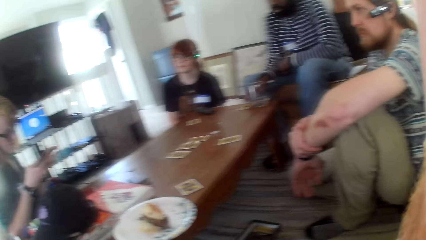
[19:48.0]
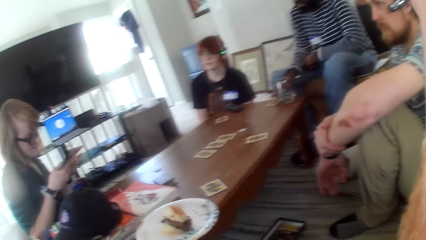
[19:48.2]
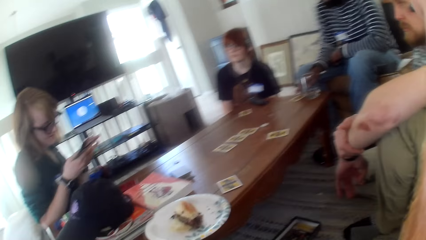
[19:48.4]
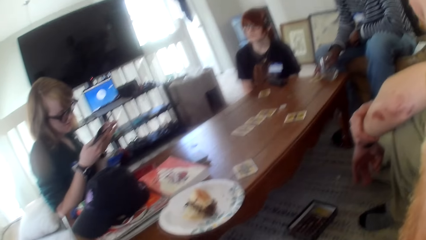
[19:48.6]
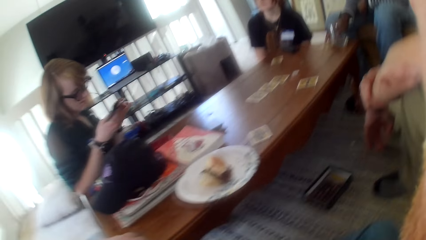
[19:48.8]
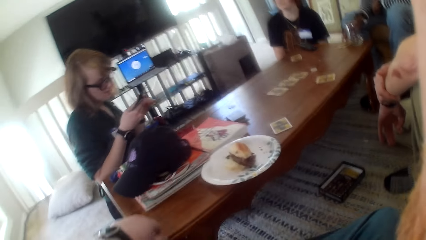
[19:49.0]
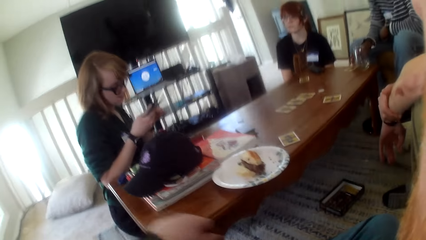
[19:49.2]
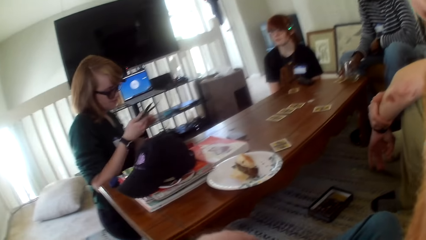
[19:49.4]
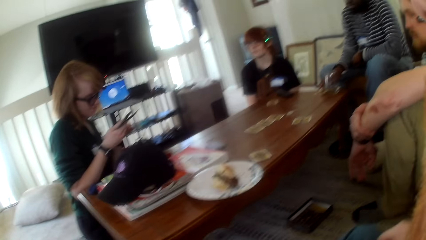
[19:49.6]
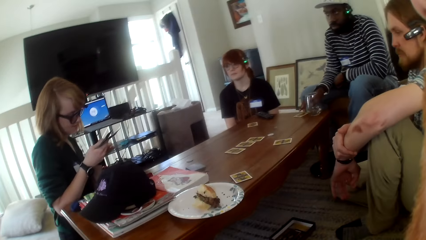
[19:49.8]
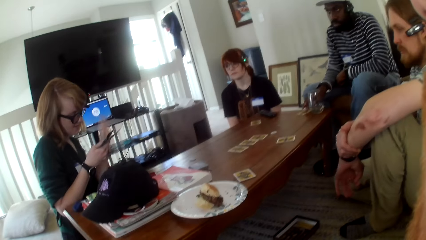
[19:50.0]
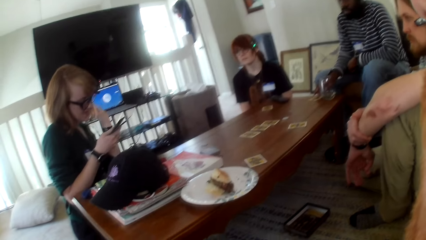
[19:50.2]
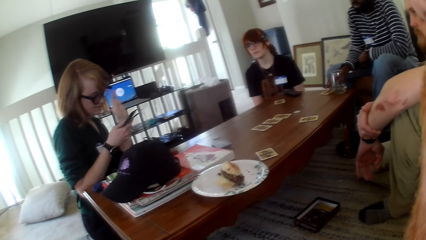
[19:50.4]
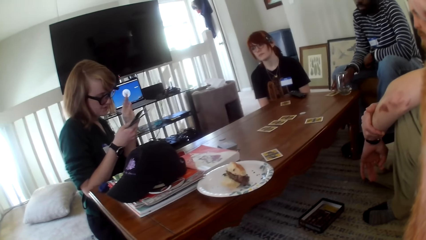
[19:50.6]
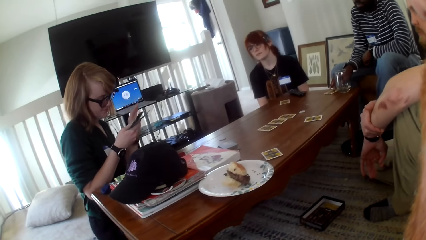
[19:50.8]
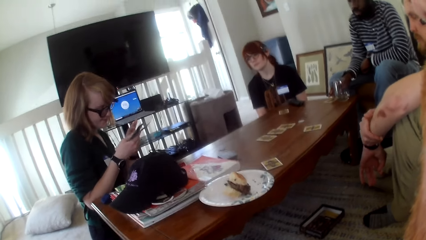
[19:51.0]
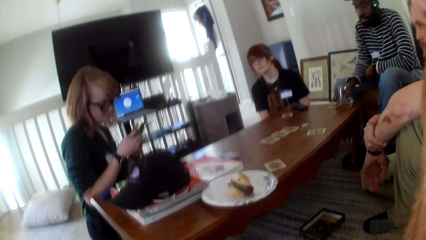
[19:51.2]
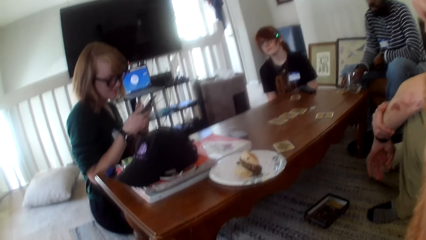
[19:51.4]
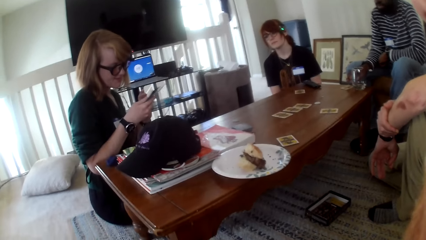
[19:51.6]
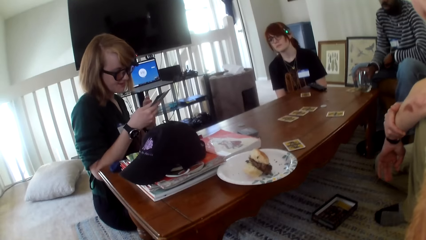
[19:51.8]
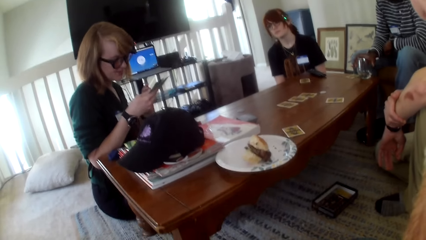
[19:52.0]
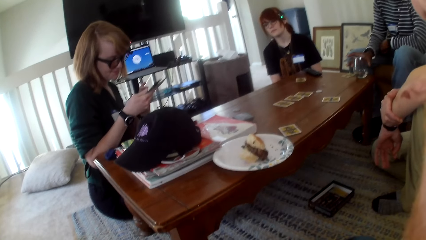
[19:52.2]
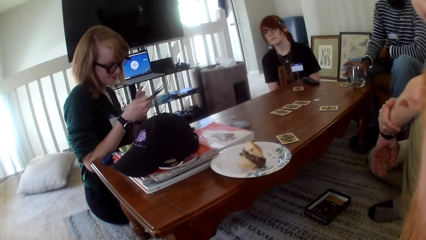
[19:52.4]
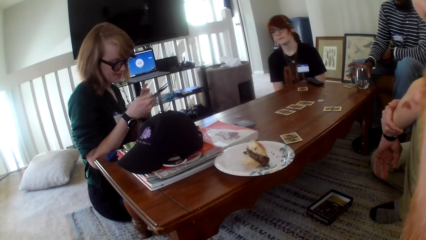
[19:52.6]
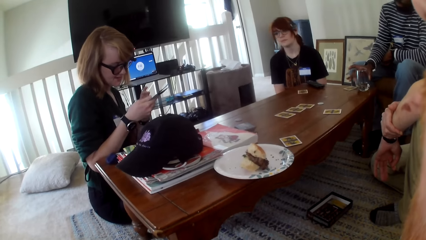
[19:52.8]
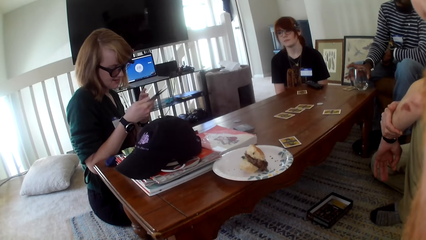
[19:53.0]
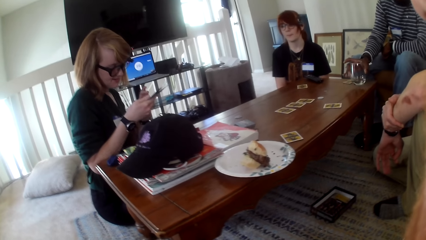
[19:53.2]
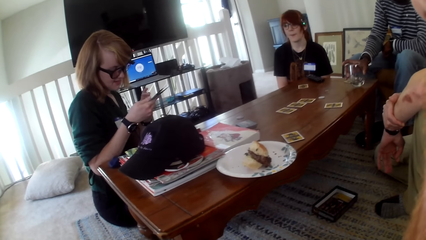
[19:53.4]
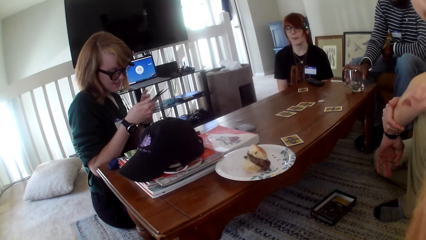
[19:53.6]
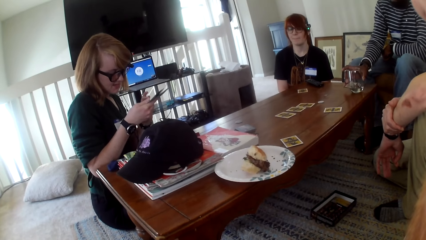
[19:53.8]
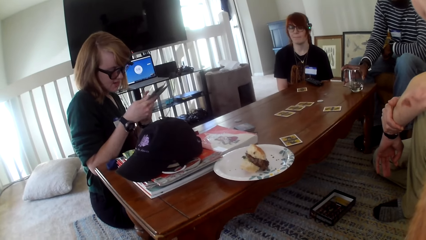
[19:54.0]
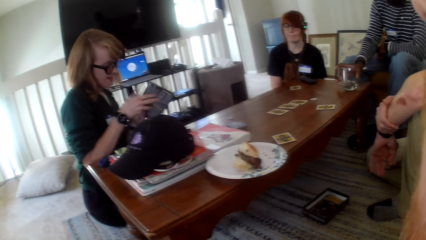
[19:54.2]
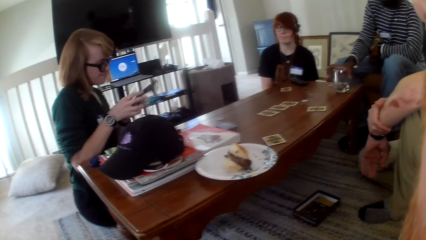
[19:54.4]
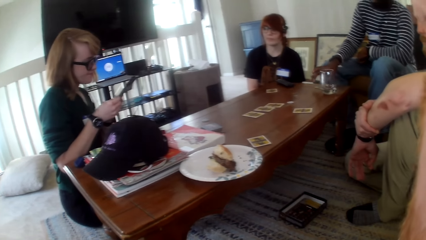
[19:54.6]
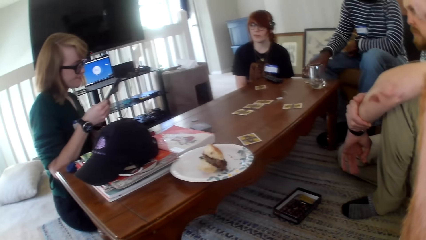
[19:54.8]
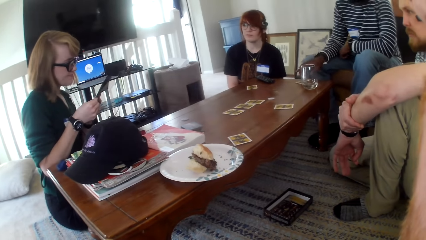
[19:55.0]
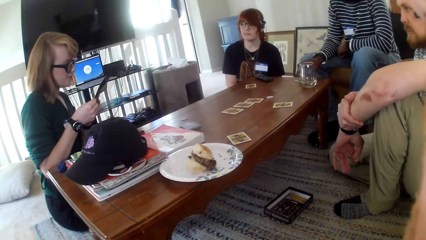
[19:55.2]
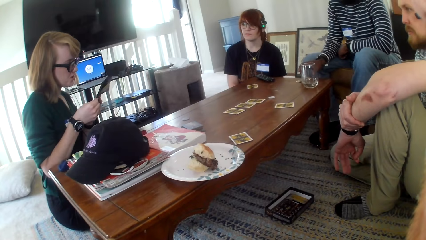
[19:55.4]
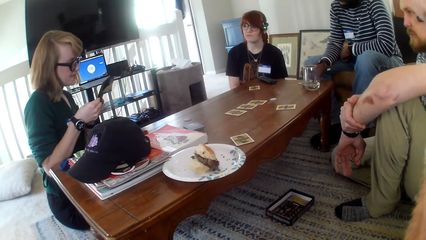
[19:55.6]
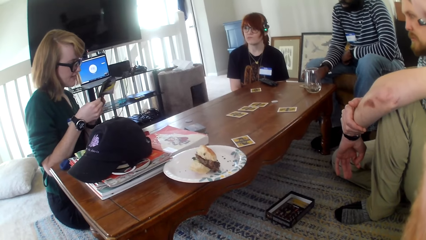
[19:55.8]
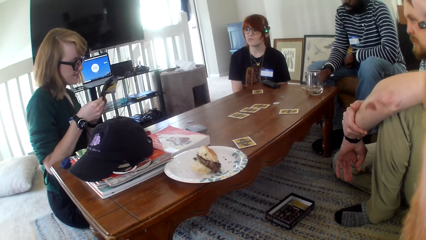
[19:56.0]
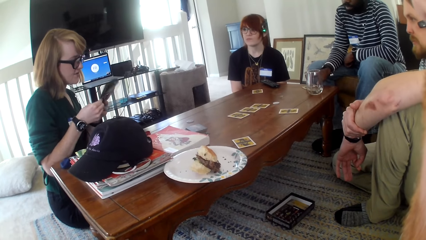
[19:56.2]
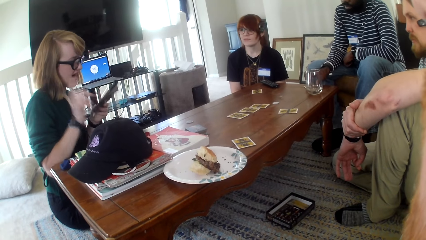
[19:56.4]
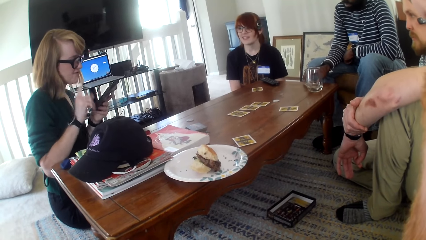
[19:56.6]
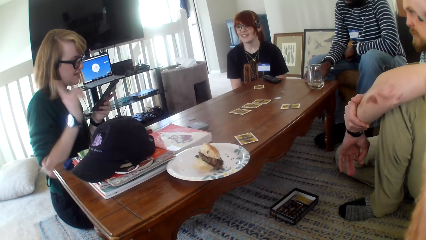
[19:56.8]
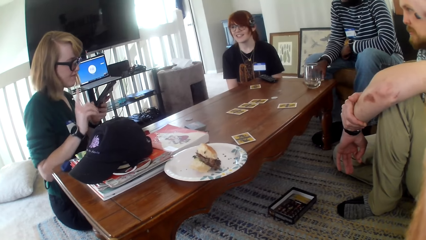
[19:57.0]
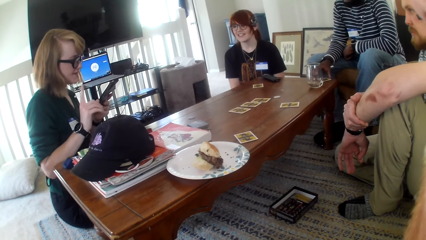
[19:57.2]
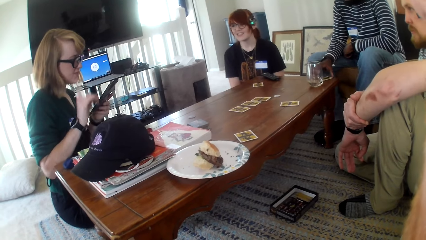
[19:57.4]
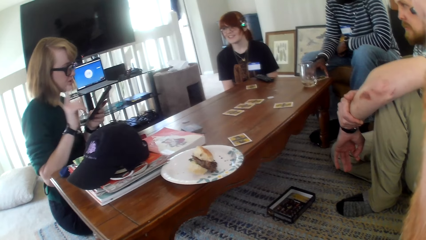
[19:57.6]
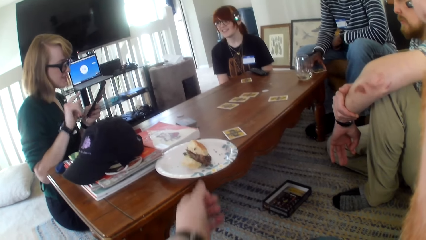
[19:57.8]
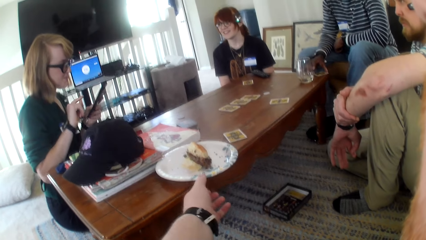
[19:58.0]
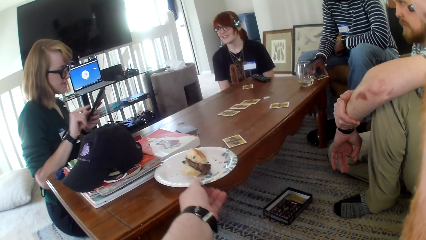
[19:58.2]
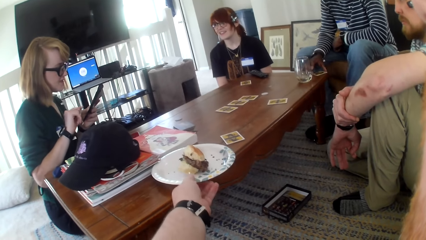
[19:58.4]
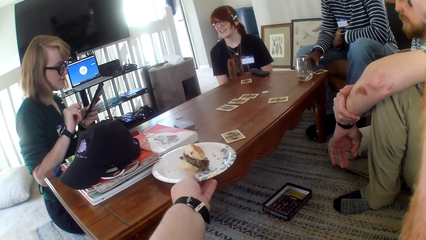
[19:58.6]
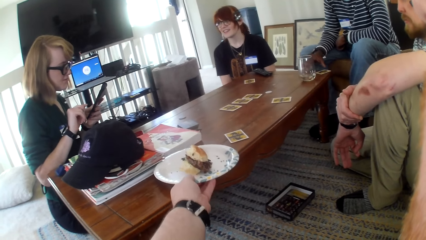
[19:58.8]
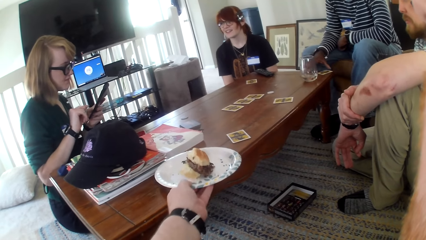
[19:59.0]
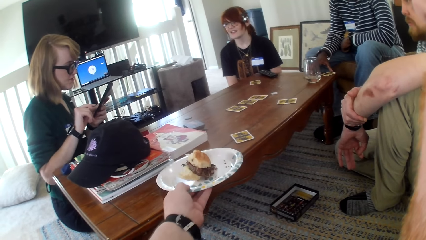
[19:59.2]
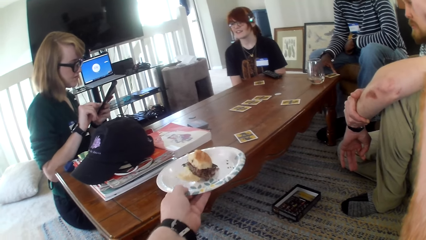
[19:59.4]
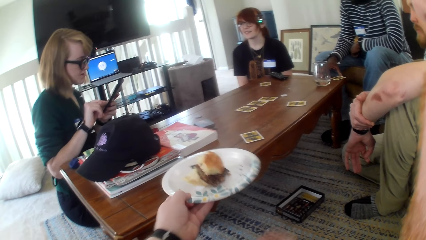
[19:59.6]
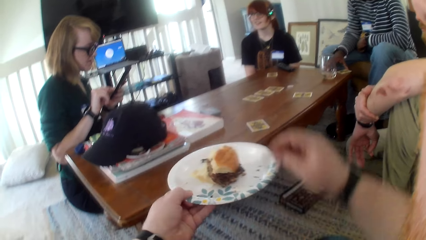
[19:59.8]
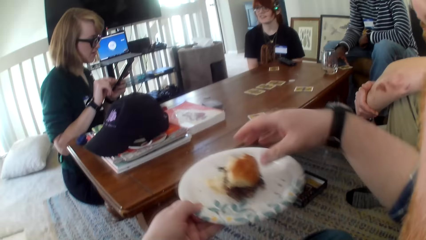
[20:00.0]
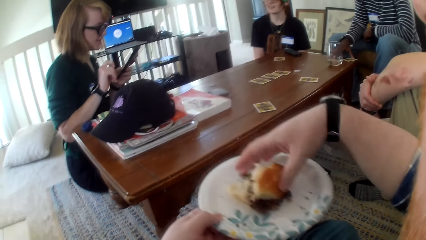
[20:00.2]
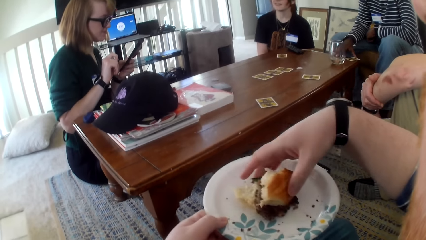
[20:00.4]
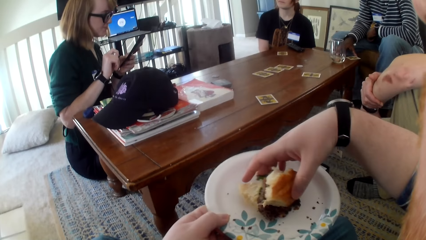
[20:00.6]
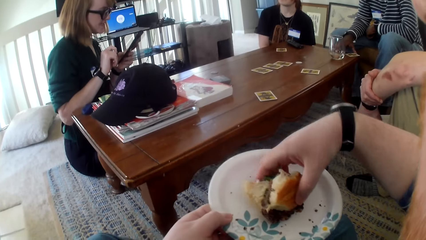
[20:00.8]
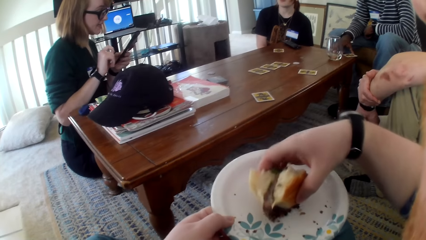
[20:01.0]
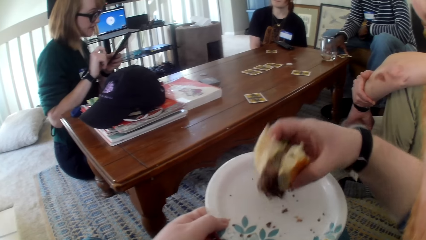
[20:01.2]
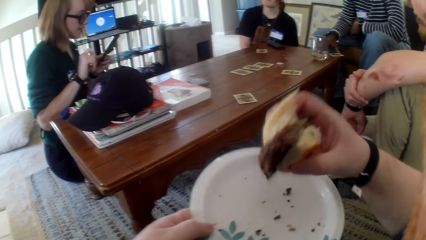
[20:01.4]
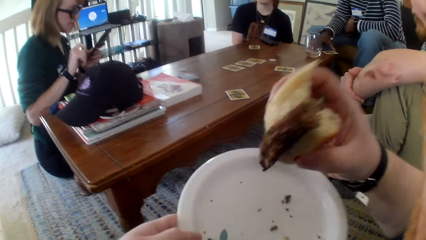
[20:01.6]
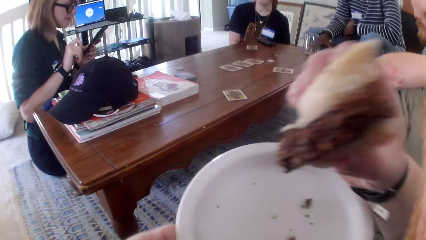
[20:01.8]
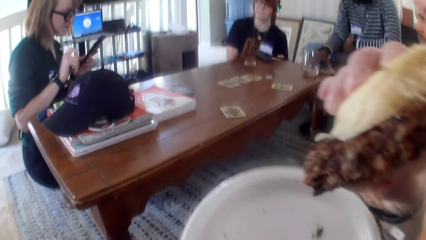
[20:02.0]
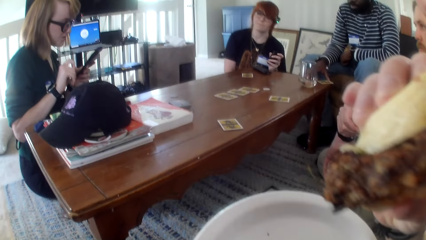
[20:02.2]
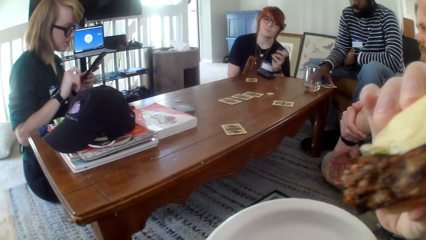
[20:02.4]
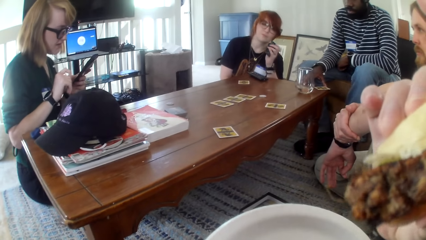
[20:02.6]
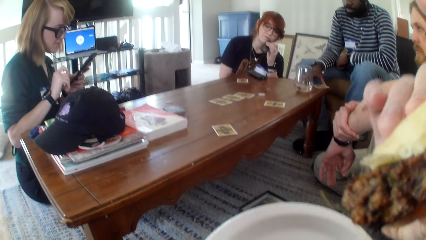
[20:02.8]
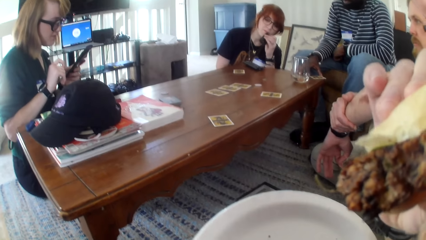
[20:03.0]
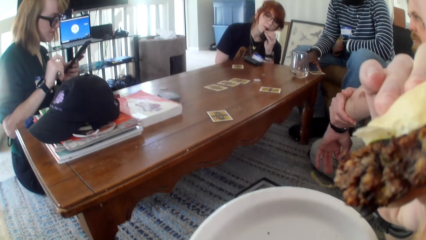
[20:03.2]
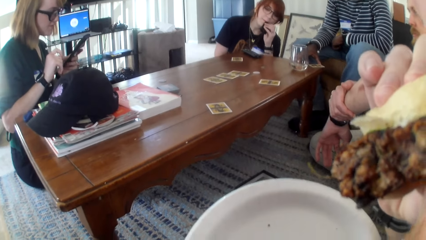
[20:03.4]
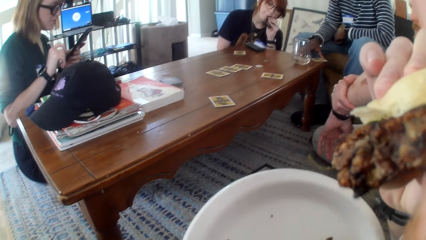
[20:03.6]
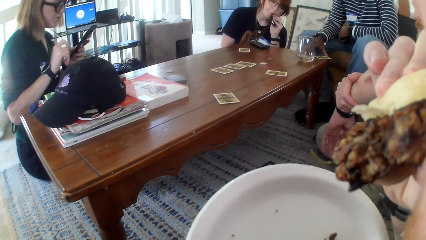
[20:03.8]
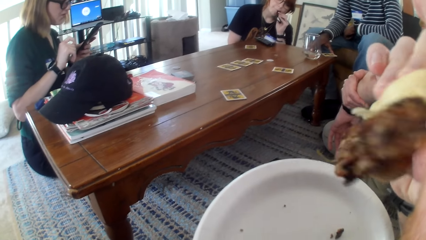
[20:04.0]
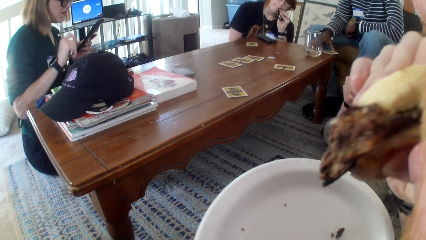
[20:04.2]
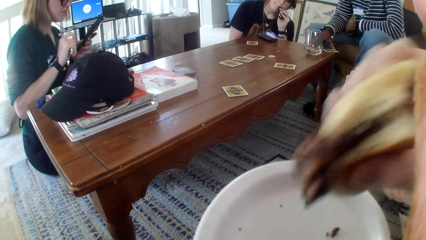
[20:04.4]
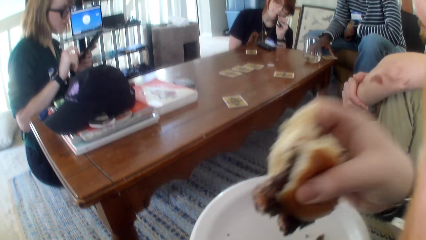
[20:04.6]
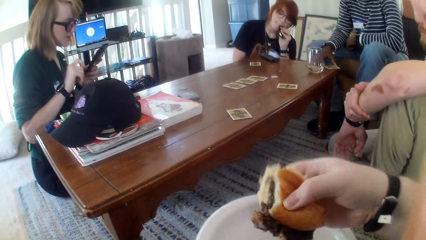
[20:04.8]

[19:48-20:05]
A woman moves her hand. The woman reads from the paper. The woman turns the paper. The woman reads from the paper. The camera wearer picks the plate from the table. They pick the hot dog from the plate. The woman reads from the paper. The camera wearer eats the hot dog.
